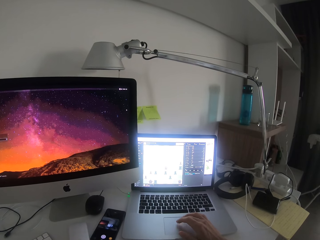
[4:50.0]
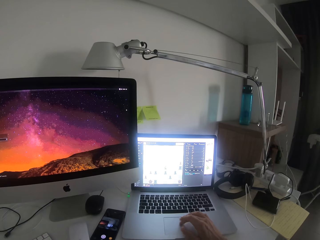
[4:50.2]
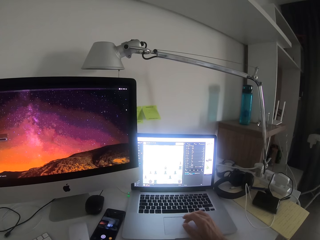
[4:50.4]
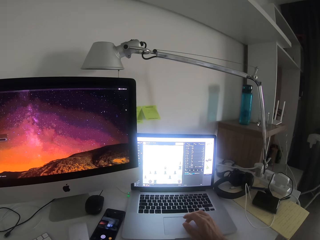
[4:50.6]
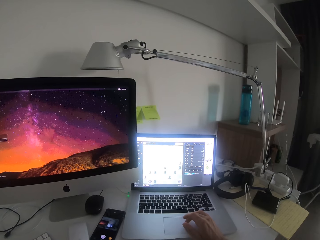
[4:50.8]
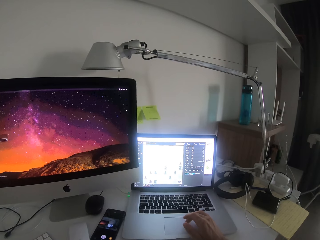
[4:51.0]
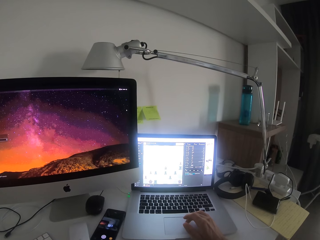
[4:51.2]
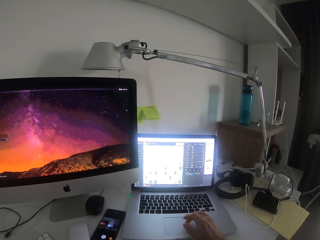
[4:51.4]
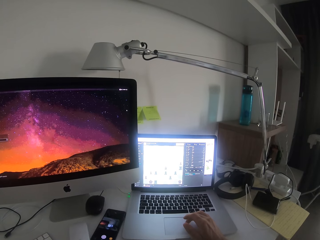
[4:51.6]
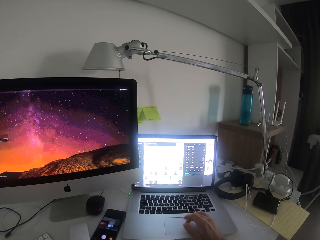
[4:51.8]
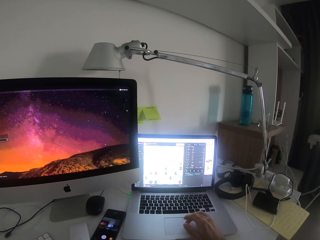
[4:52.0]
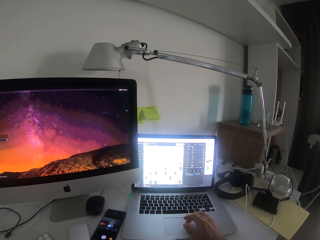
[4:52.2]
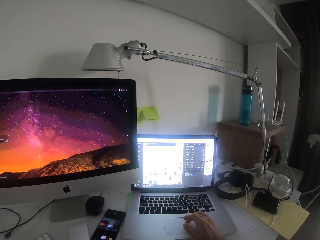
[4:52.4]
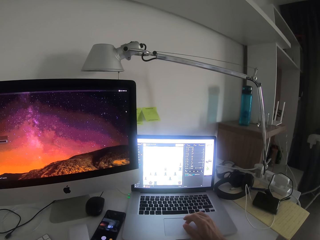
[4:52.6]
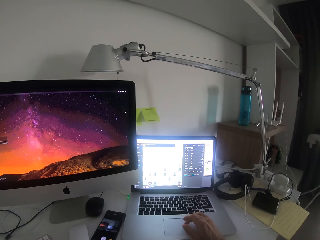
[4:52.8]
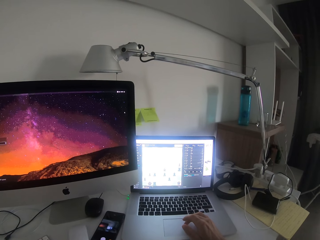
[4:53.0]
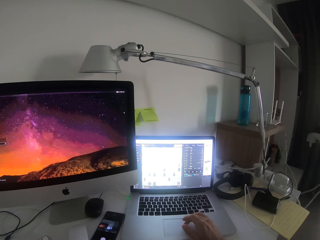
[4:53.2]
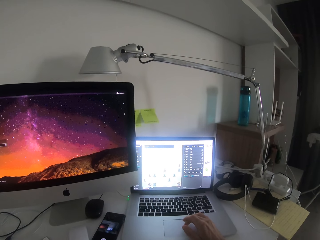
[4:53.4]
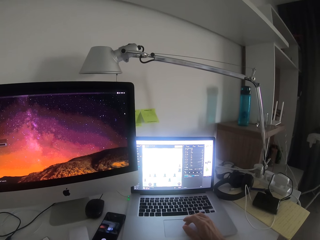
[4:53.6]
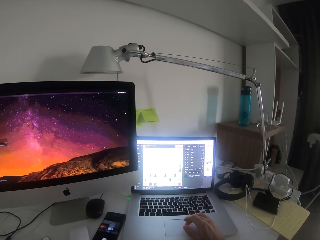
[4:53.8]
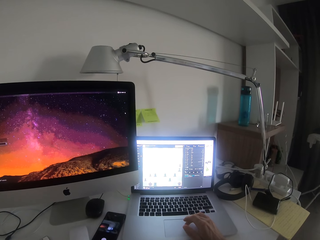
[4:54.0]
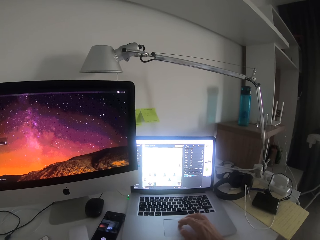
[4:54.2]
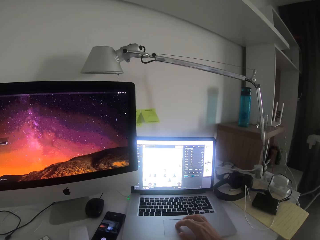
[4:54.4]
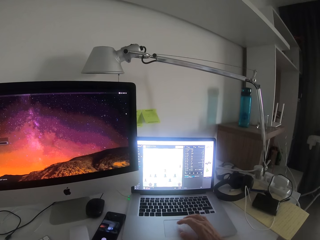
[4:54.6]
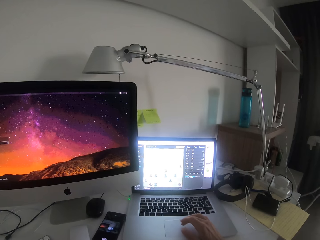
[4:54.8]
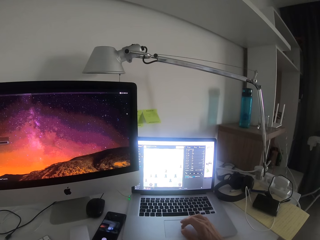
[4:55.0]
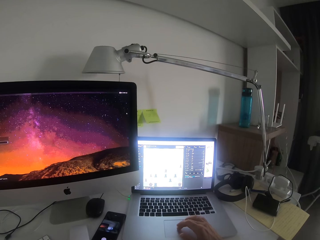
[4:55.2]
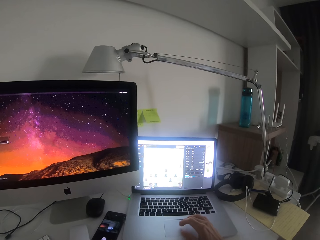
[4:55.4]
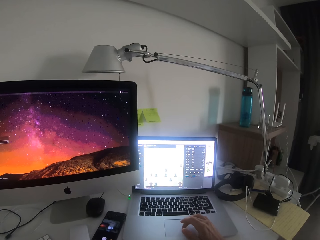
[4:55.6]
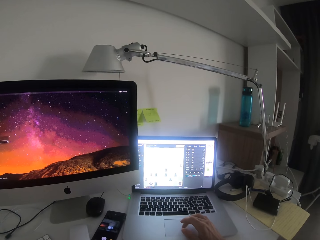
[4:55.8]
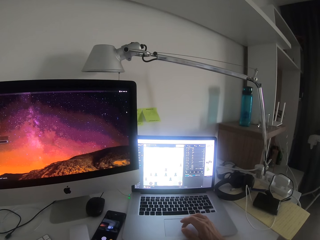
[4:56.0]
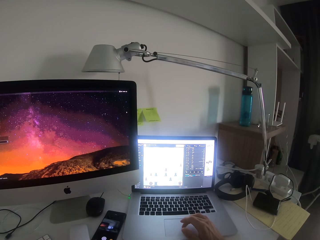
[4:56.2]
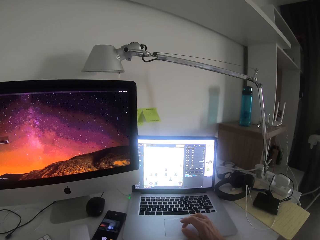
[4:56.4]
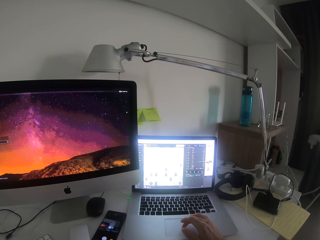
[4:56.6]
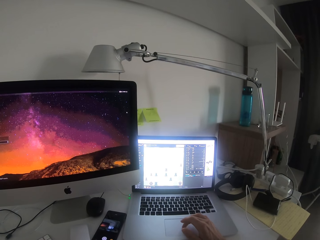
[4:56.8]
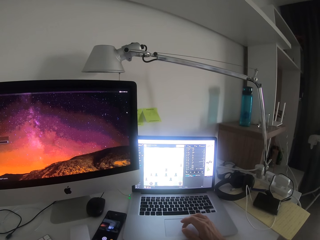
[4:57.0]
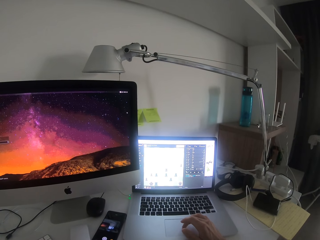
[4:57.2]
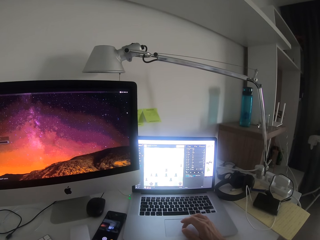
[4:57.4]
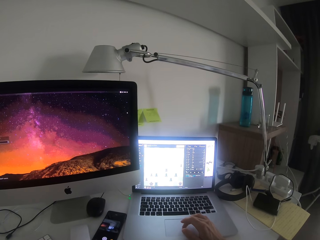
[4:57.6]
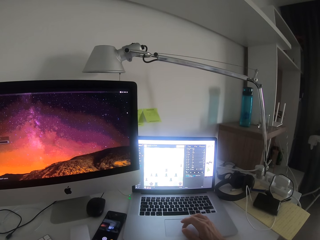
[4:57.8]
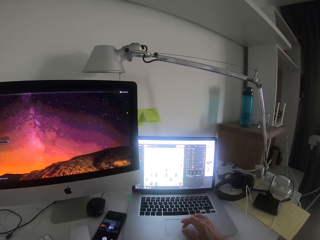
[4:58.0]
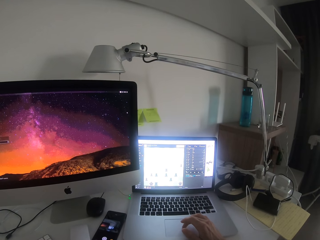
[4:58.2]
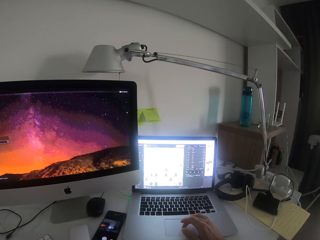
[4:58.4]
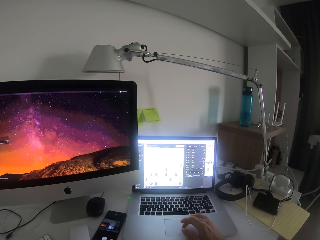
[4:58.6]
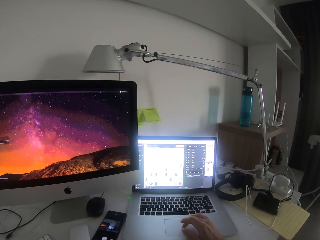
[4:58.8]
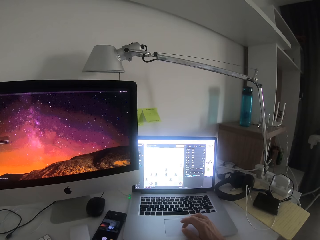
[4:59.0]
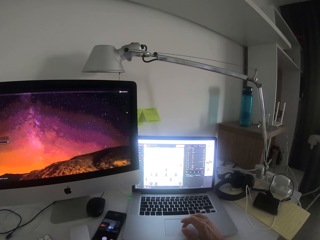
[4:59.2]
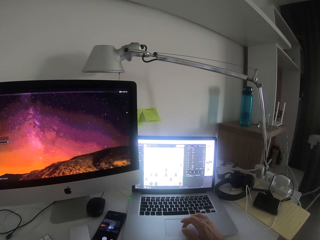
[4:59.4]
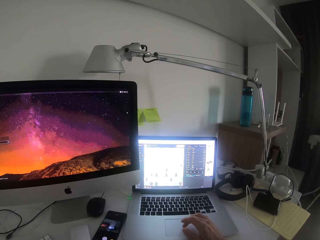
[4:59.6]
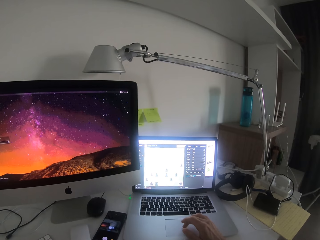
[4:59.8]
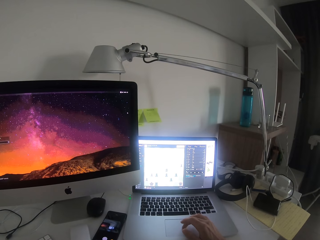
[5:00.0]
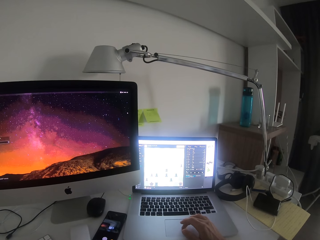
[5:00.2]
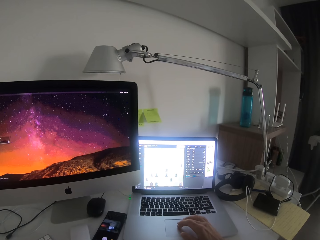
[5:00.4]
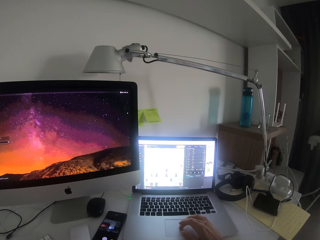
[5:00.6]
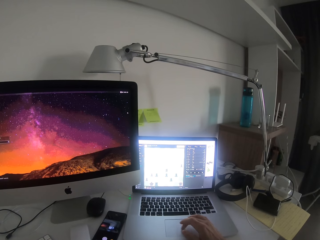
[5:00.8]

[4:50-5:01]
The camera wearer stops moving the hand.

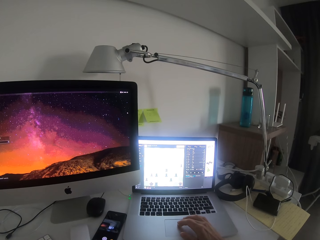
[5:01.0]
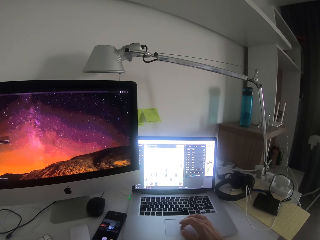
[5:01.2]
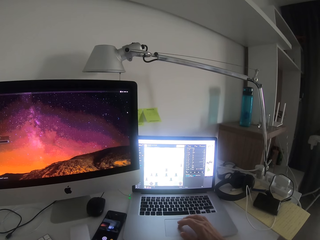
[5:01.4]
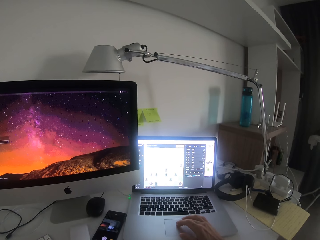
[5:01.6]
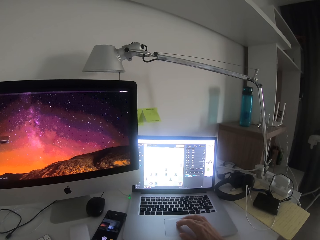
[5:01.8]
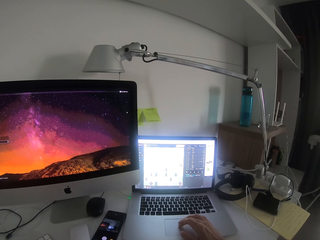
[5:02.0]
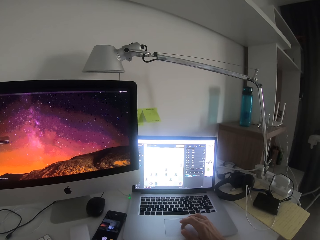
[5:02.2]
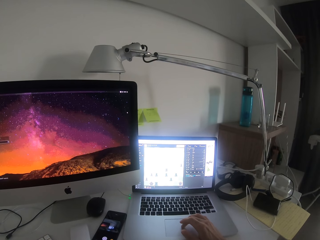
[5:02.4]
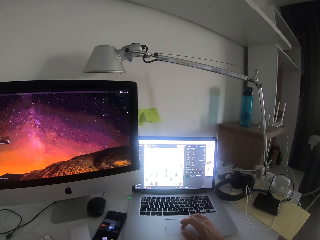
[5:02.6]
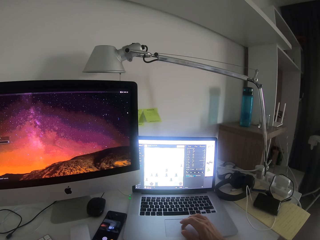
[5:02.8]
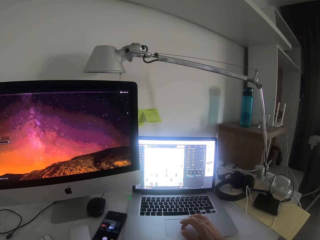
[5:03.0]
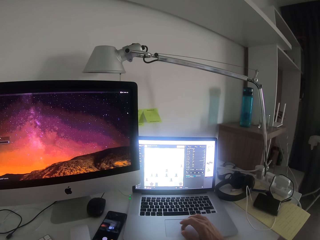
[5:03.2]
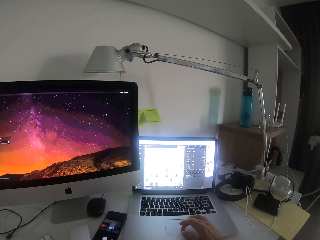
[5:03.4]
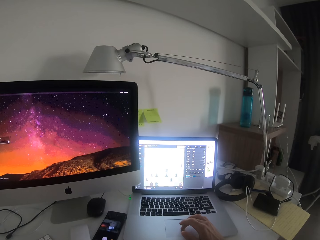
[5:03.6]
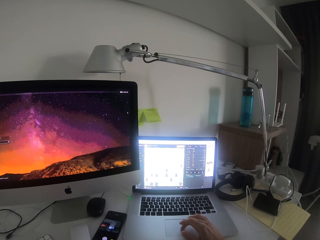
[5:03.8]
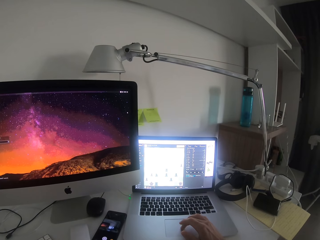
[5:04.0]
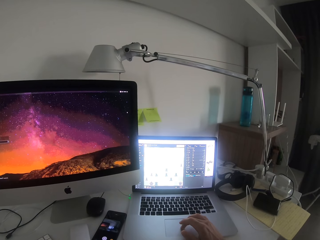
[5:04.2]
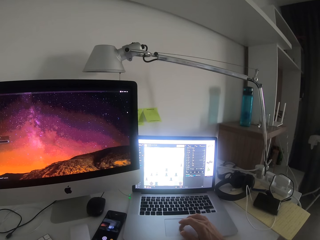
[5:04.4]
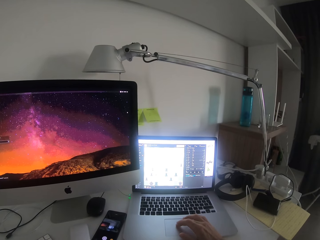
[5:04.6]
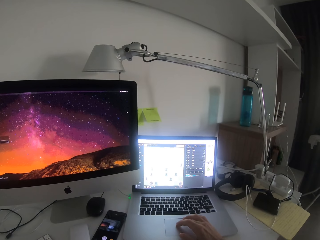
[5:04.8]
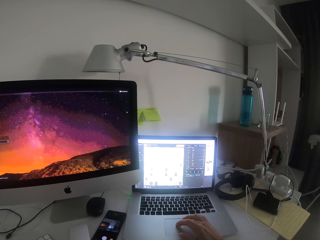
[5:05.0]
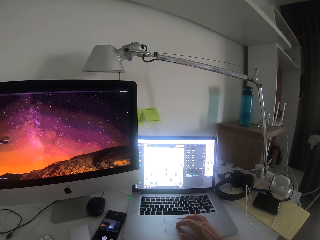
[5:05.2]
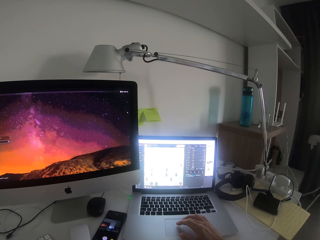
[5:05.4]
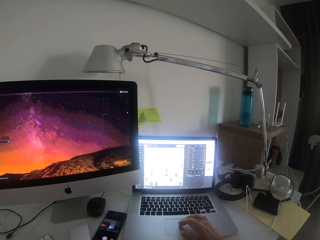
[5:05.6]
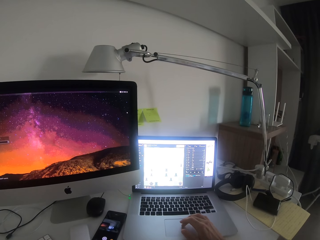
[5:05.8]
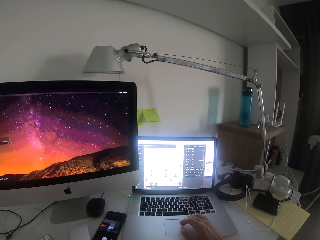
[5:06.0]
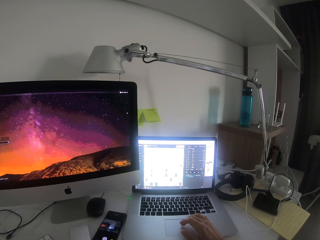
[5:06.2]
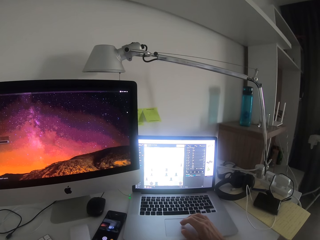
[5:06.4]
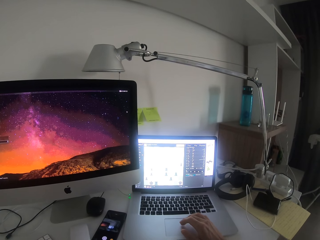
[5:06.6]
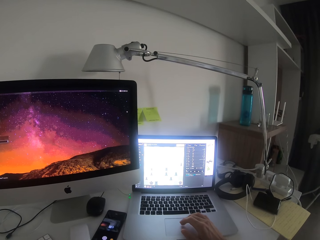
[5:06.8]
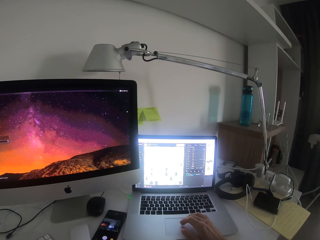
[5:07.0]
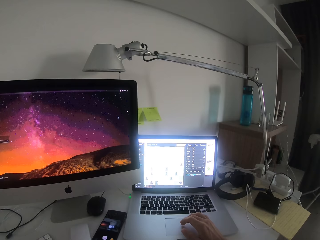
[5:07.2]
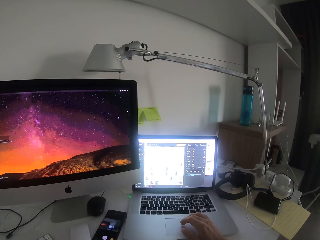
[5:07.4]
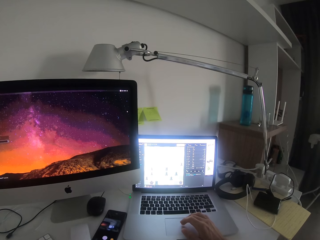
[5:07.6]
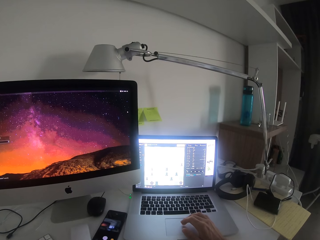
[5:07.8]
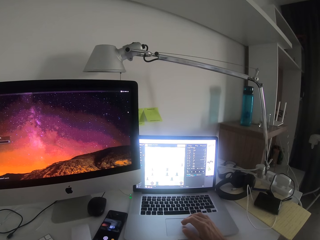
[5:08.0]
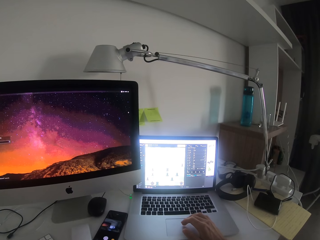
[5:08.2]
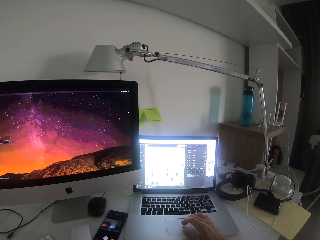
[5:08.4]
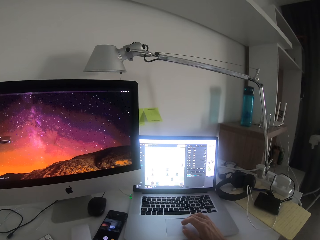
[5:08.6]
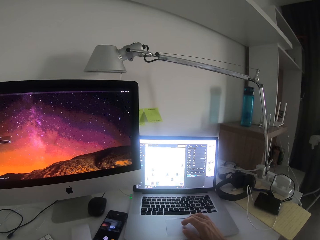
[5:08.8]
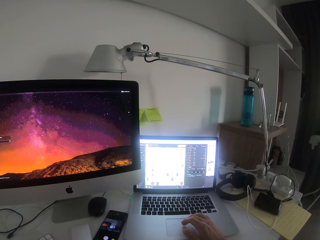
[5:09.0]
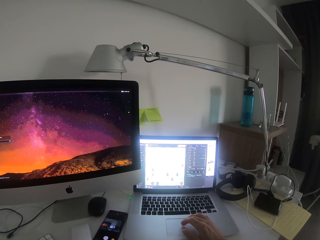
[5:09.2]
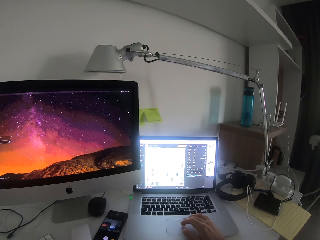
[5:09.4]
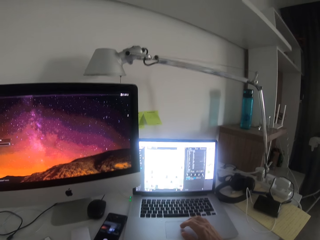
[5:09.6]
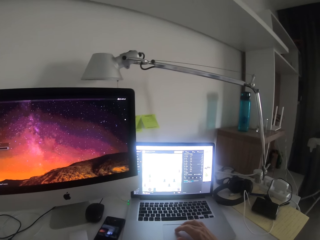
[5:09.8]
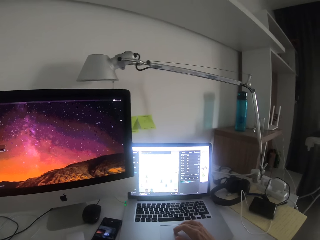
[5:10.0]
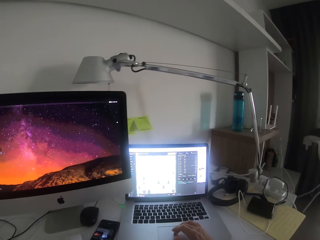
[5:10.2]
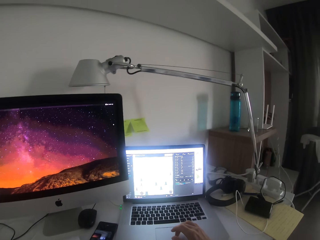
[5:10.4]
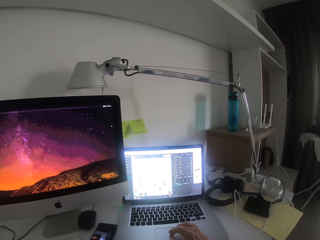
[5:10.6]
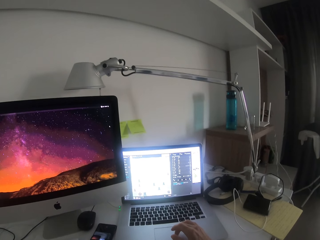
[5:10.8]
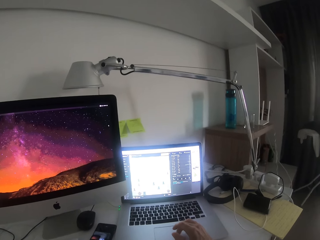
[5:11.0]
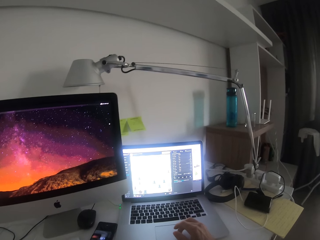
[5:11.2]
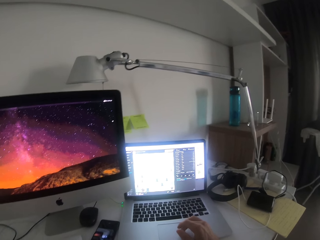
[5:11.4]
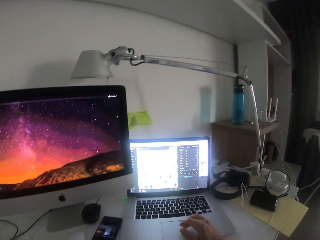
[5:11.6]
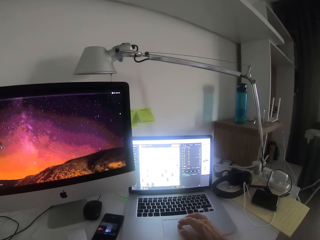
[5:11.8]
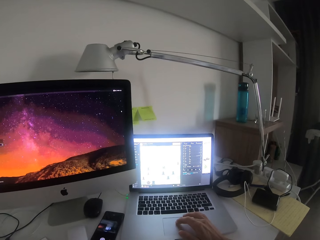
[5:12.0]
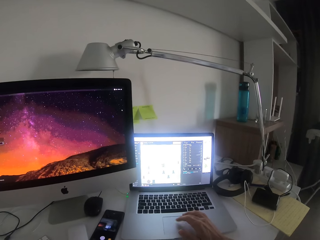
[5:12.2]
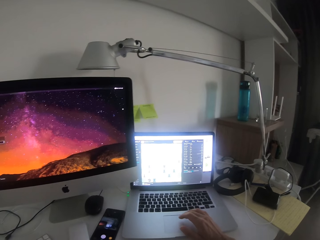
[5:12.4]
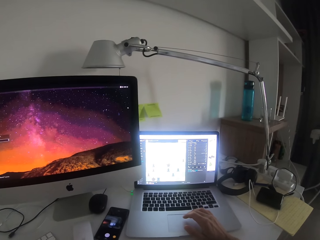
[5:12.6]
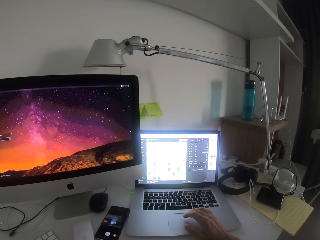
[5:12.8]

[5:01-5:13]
There is a sound. The camera wearer exhales in and then out.
